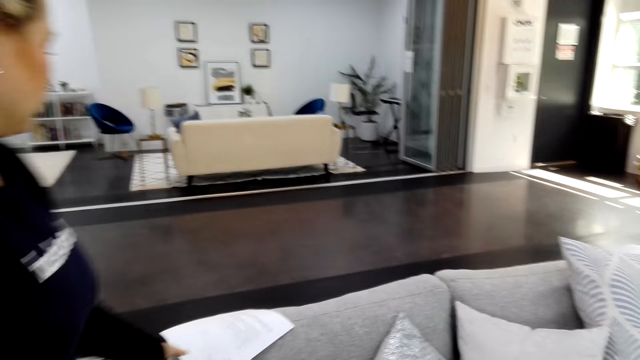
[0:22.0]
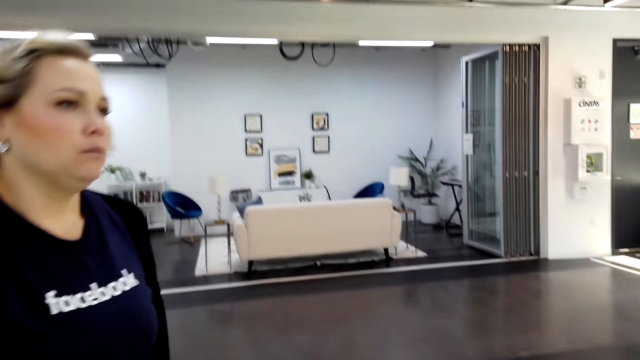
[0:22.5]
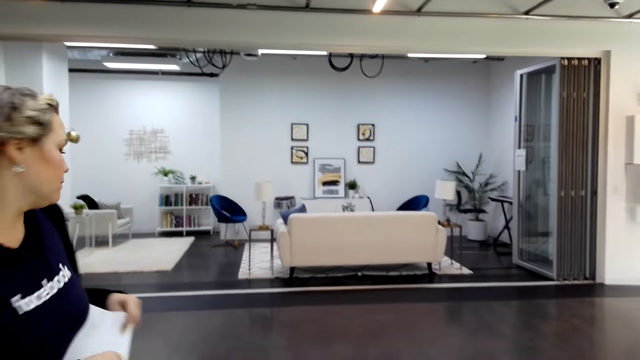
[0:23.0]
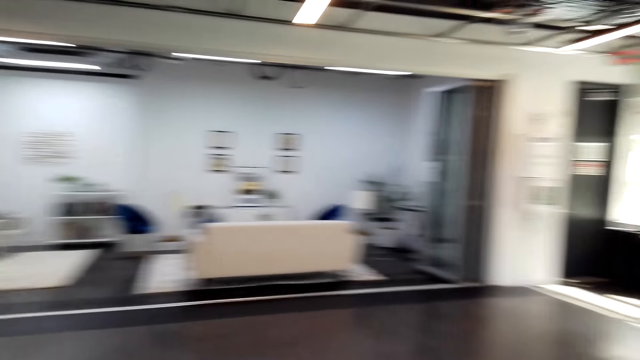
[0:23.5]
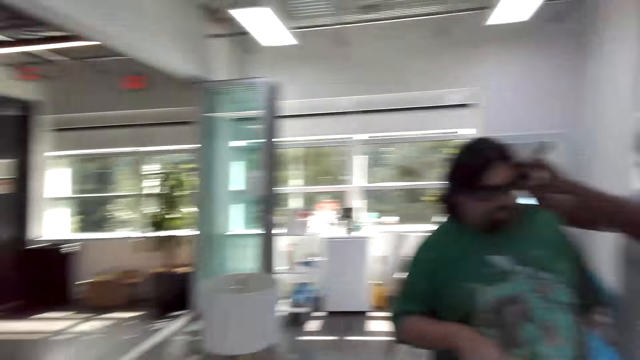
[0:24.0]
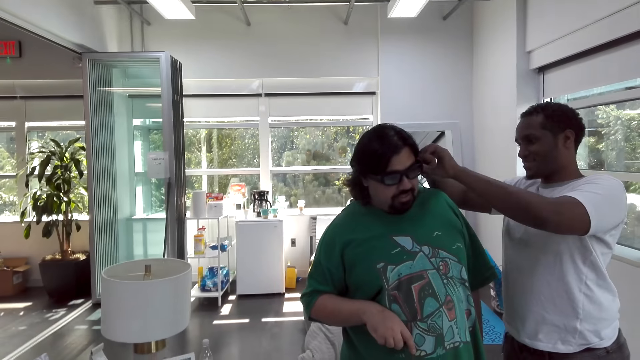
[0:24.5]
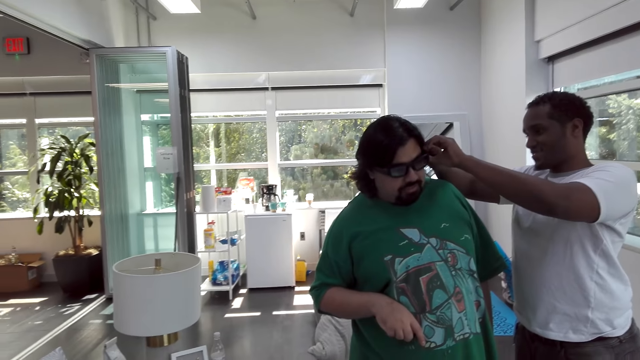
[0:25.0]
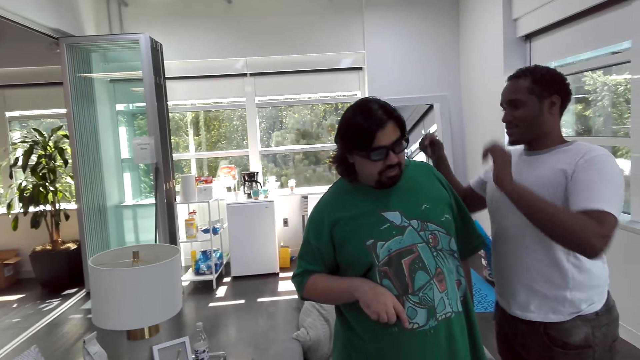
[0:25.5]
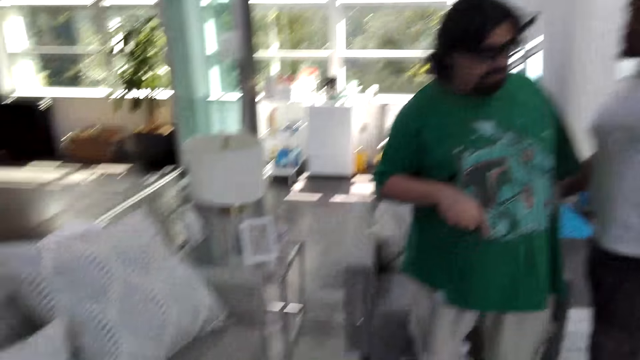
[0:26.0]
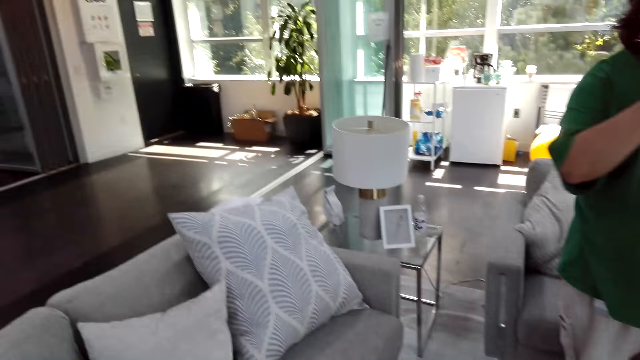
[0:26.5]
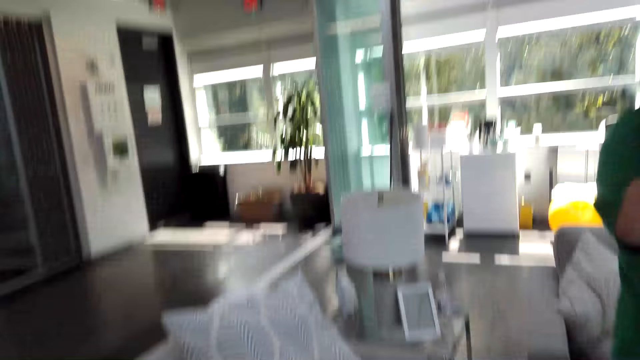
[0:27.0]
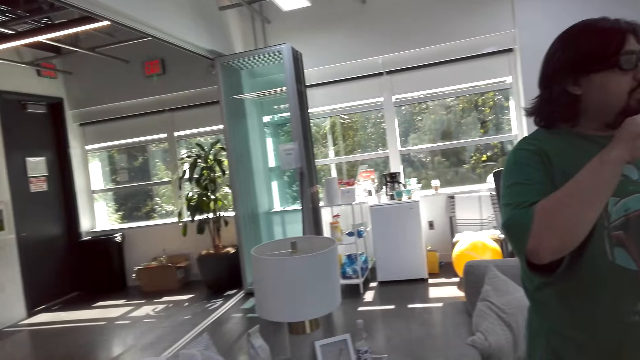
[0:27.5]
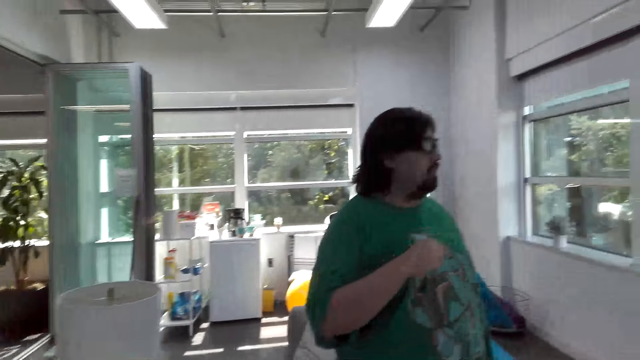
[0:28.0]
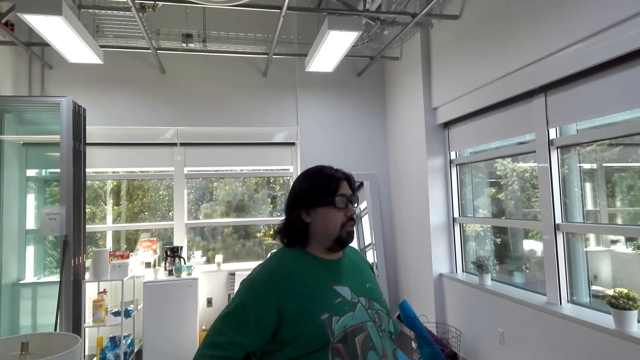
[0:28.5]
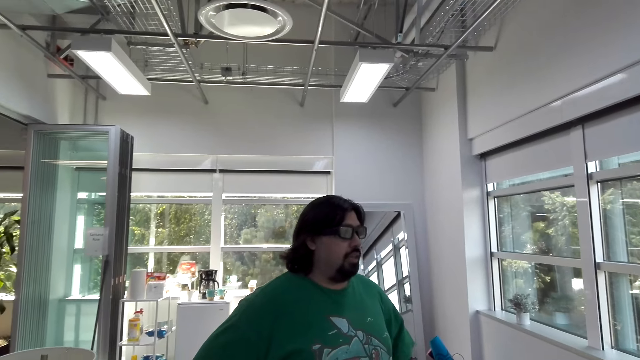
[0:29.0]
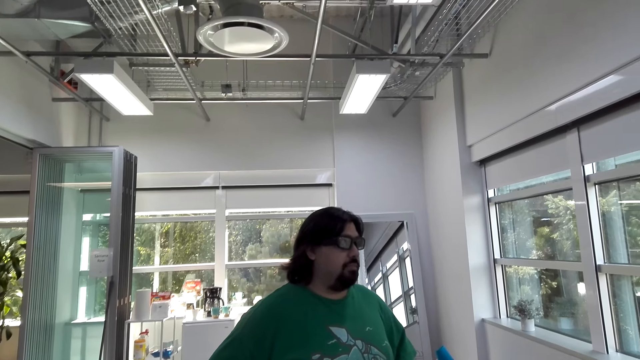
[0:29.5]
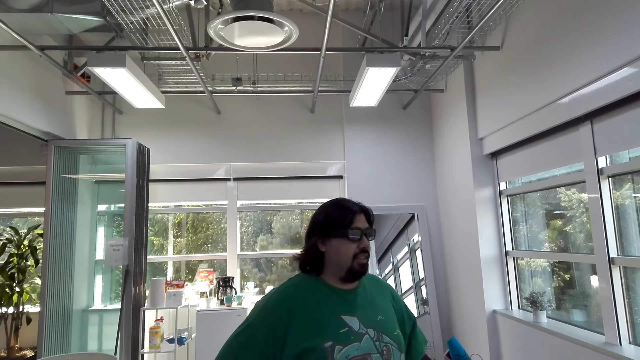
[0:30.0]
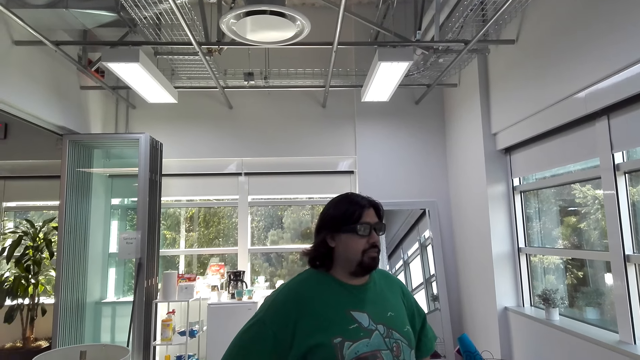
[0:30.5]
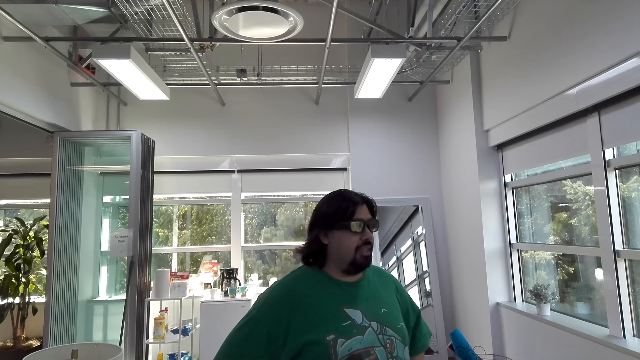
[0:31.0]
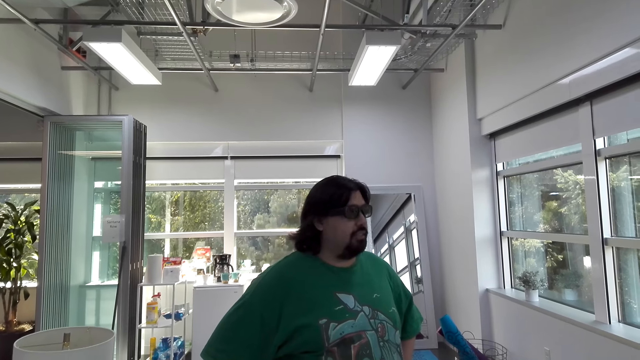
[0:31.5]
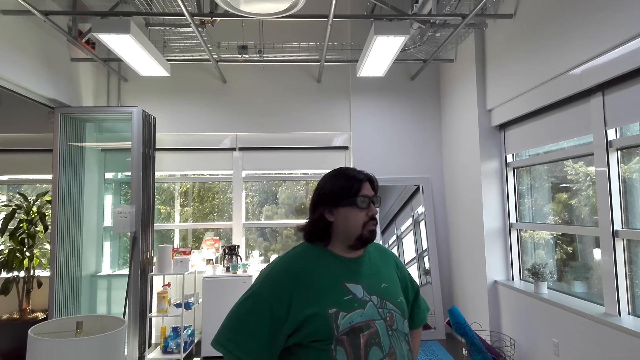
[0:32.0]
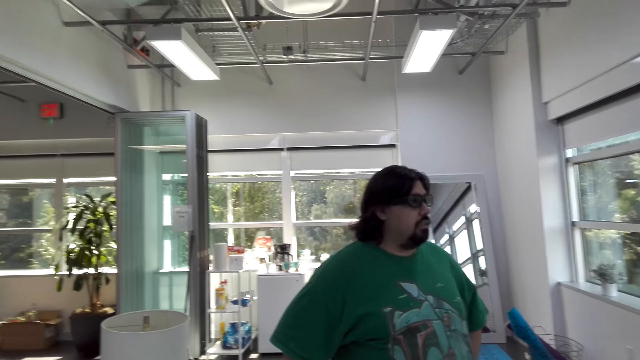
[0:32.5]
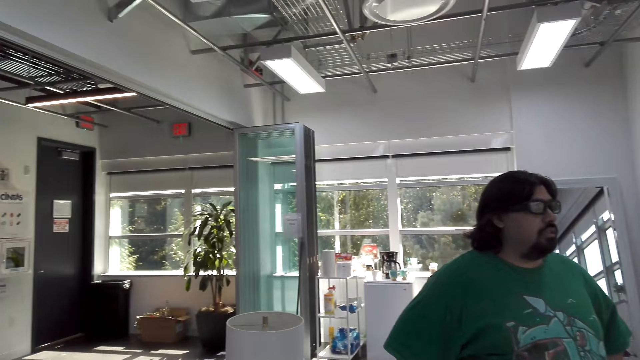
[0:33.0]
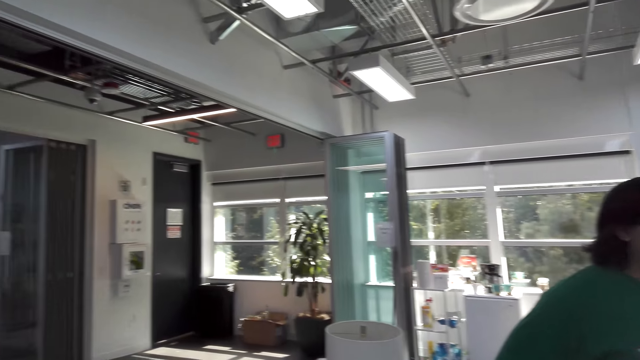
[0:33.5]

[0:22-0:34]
The camera wearer looks around.

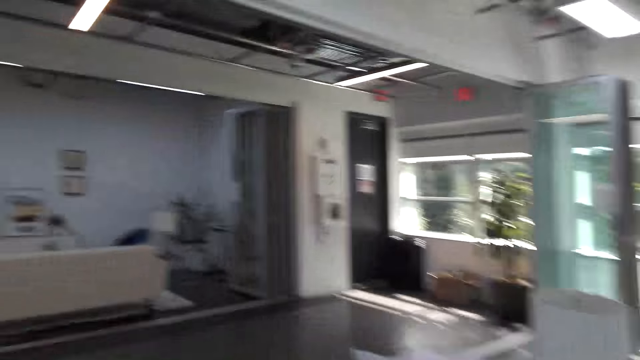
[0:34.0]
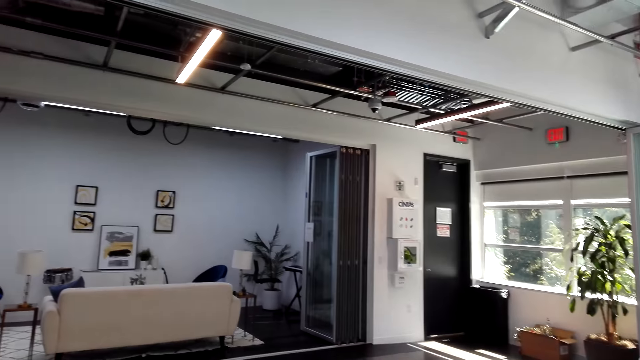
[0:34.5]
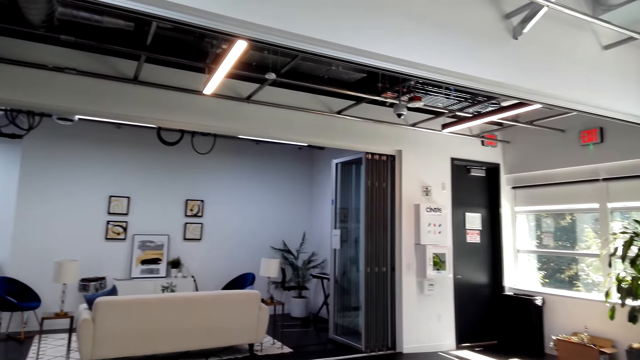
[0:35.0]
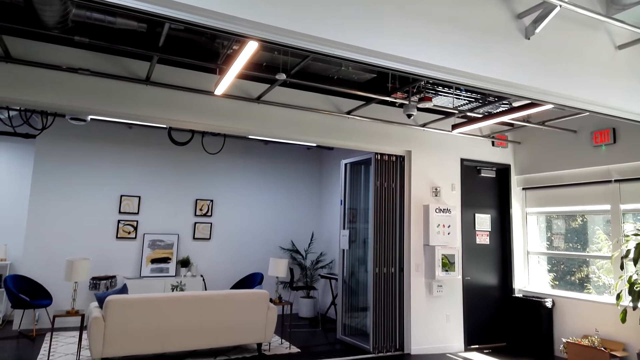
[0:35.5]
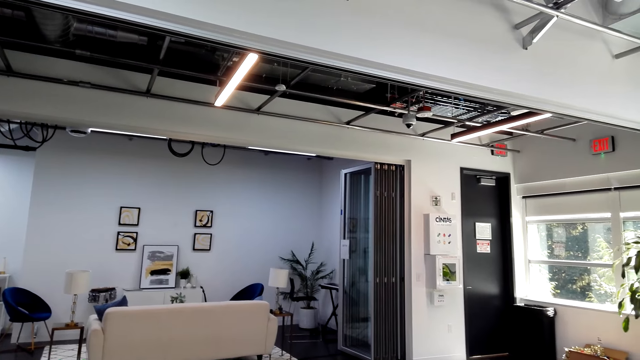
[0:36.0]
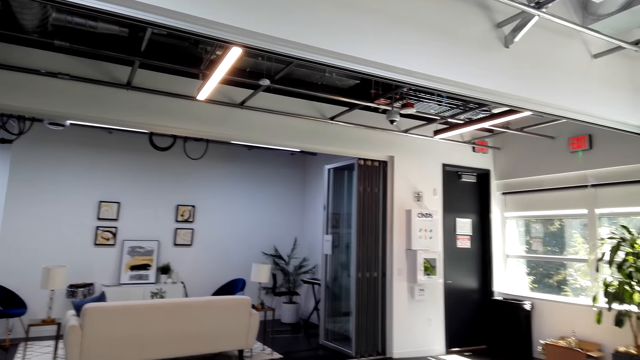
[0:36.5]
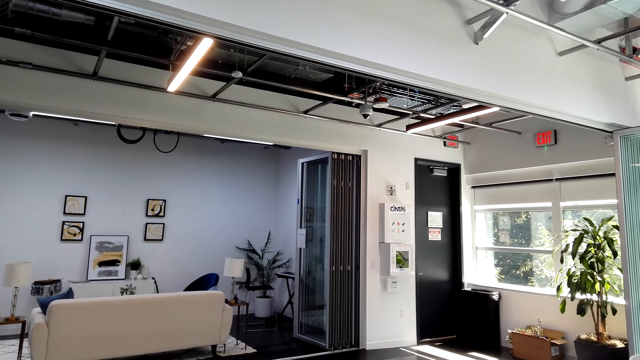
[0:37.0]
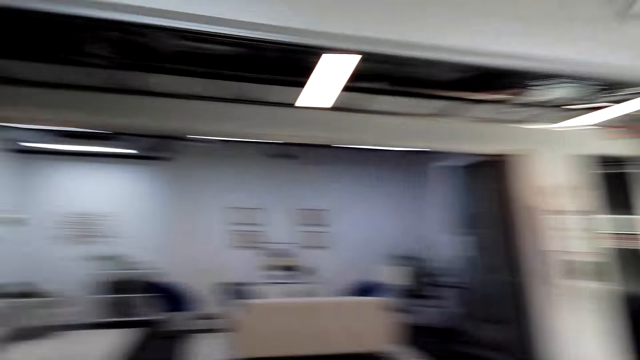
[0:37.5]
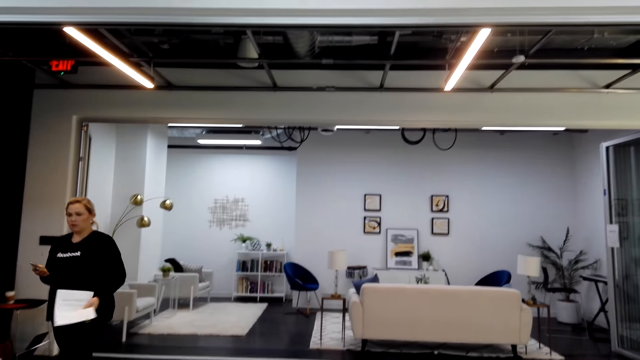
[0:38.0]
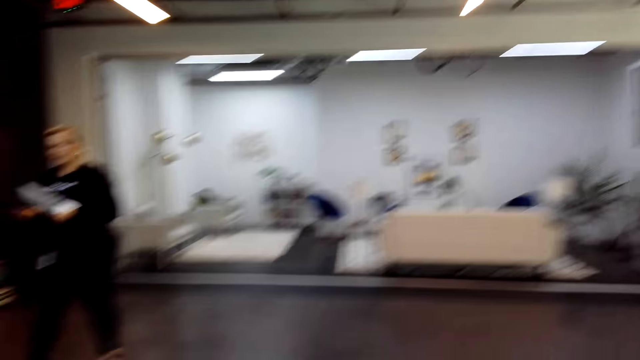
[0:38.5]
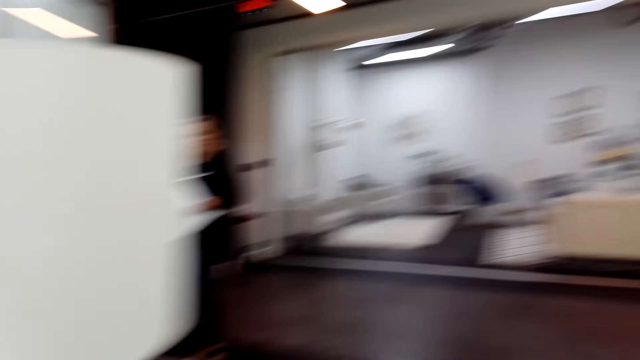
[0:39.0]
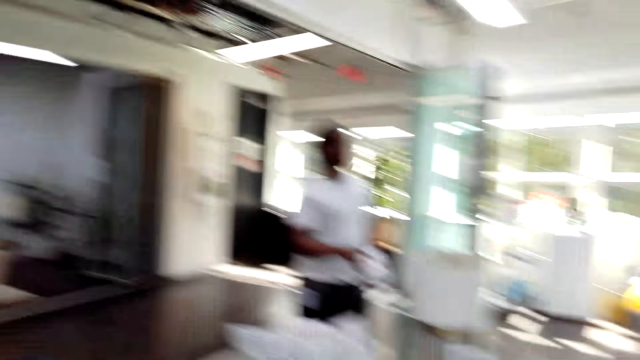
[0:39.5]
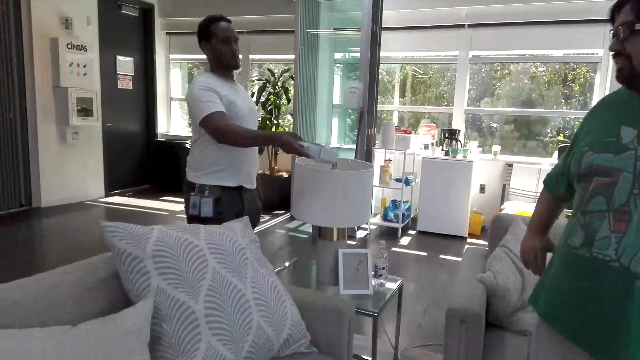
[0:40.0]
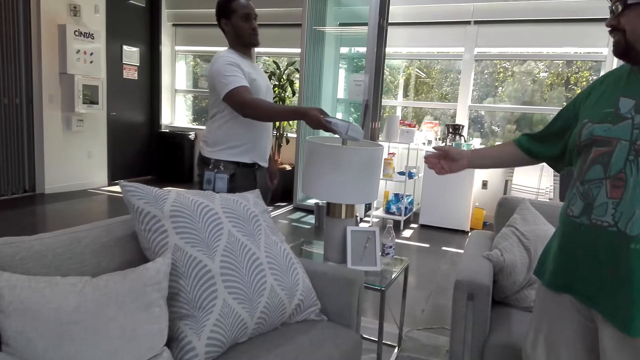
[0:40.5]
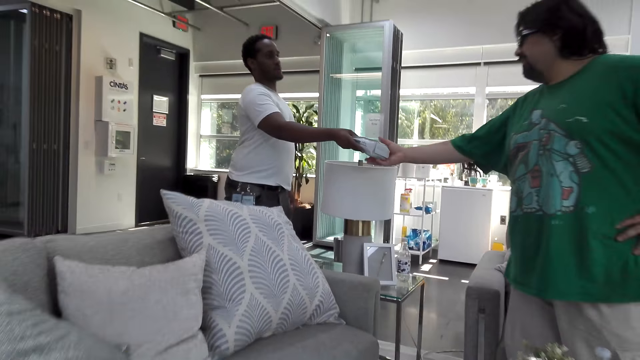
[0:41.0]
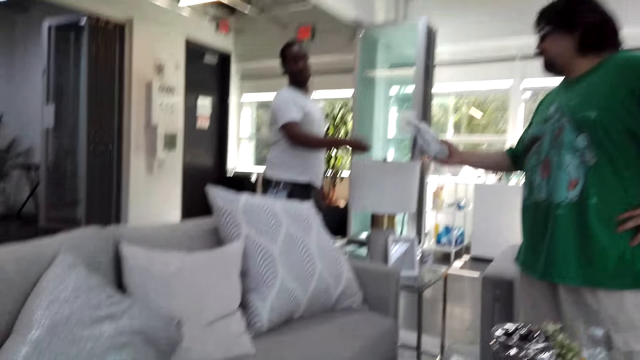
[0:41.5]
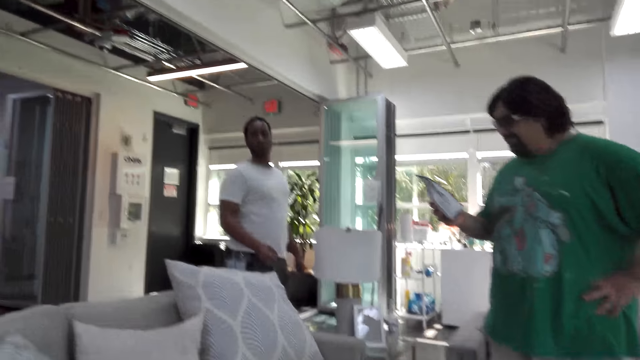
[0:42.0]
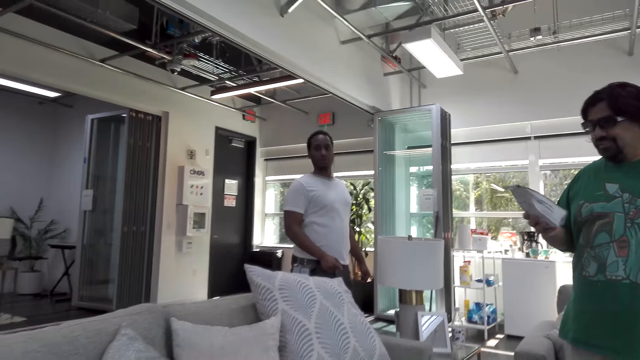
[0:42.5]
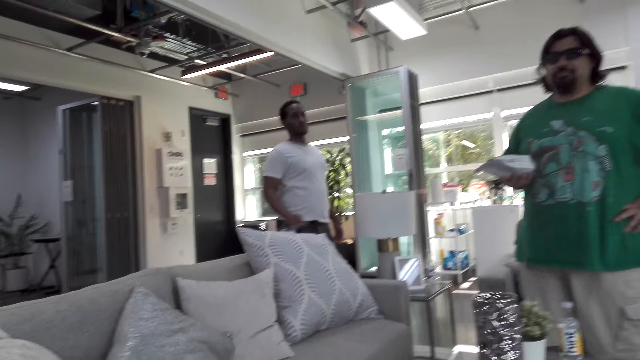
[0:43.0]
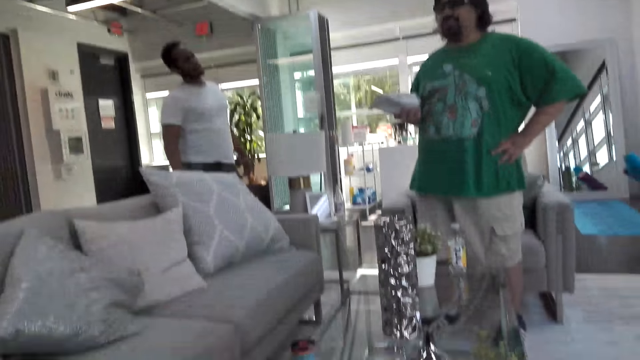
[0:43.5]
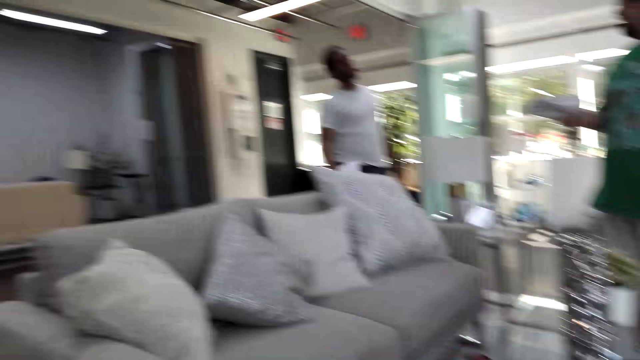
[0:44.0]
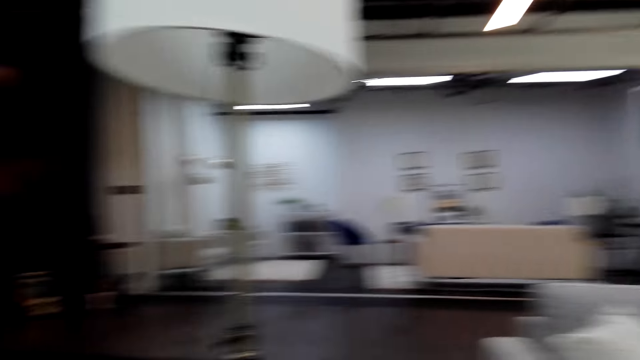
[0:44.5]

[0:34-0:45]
A man hands over something to another man.
